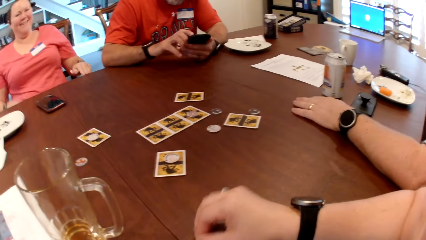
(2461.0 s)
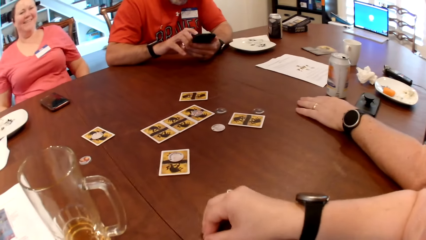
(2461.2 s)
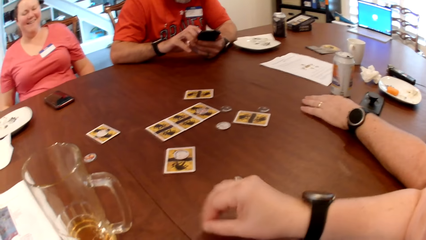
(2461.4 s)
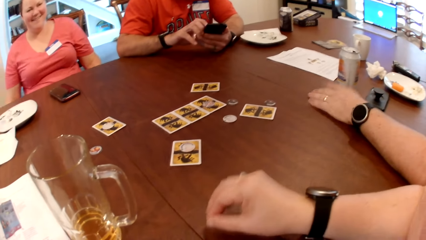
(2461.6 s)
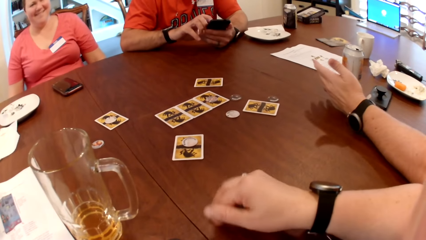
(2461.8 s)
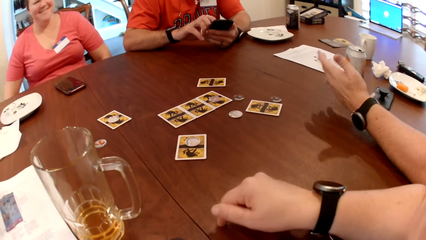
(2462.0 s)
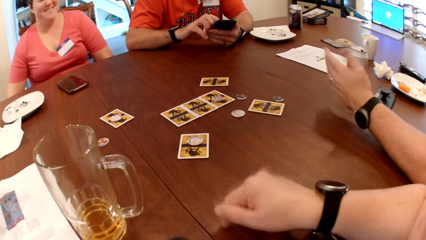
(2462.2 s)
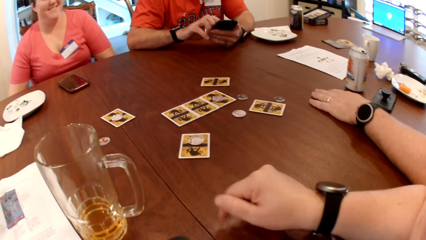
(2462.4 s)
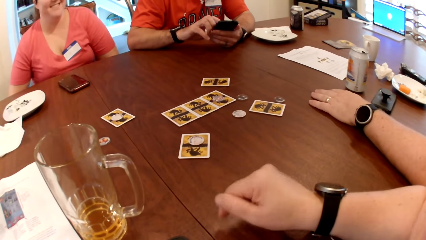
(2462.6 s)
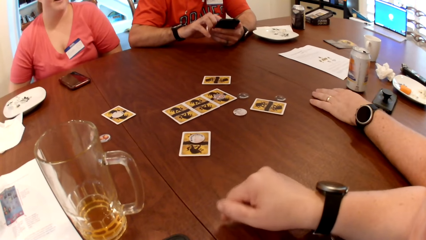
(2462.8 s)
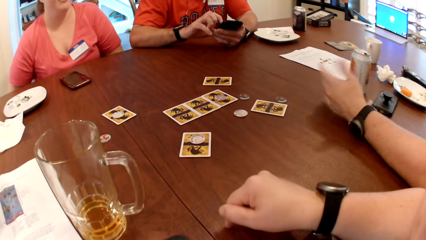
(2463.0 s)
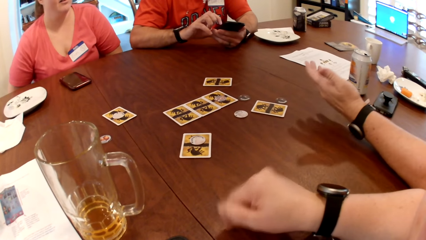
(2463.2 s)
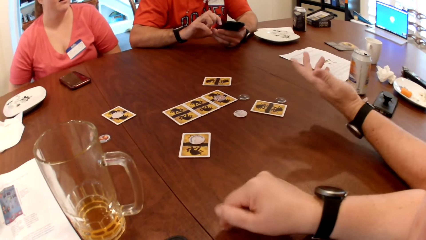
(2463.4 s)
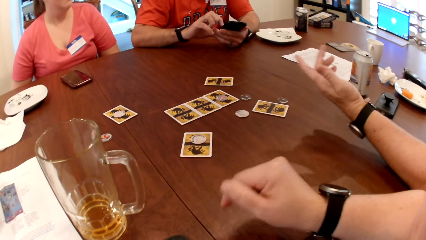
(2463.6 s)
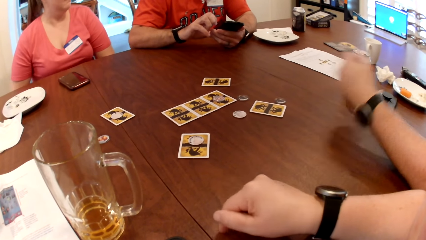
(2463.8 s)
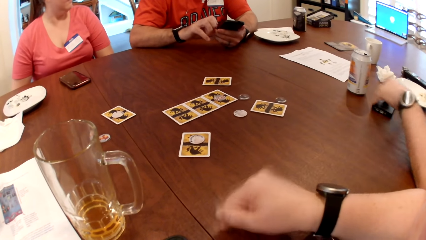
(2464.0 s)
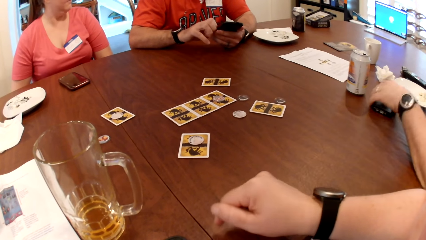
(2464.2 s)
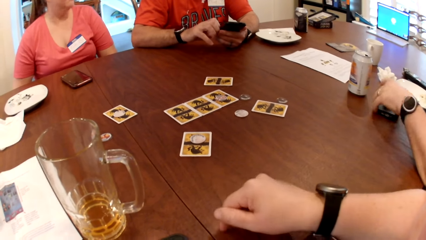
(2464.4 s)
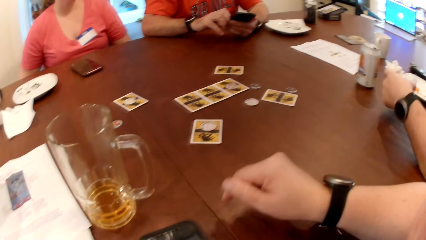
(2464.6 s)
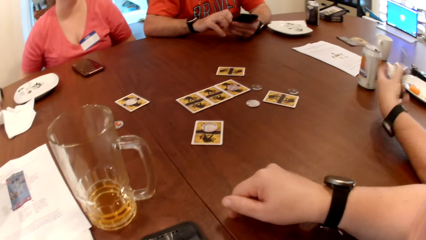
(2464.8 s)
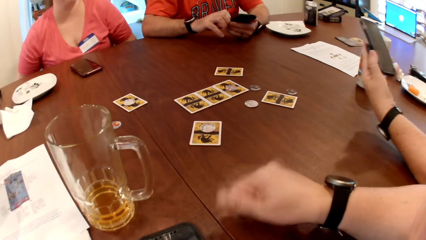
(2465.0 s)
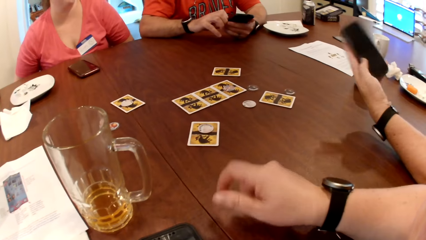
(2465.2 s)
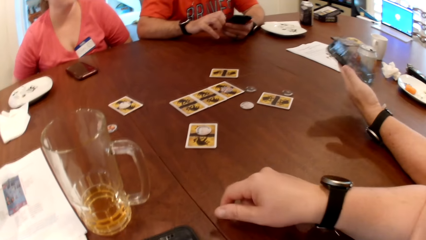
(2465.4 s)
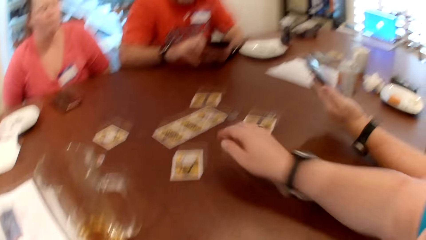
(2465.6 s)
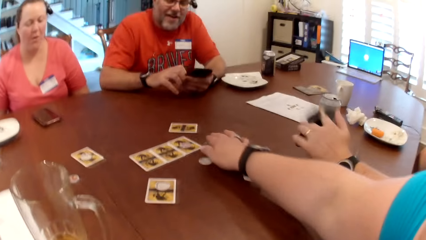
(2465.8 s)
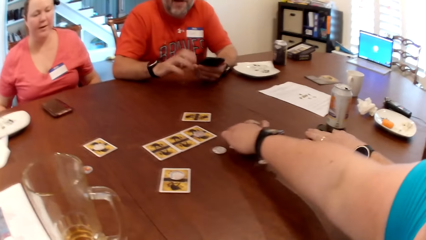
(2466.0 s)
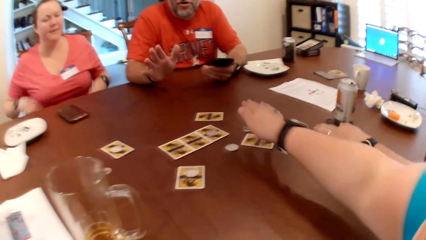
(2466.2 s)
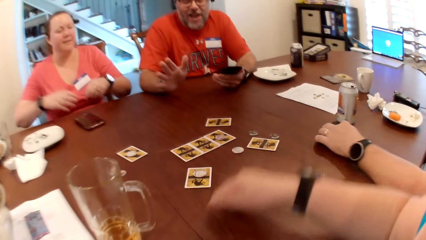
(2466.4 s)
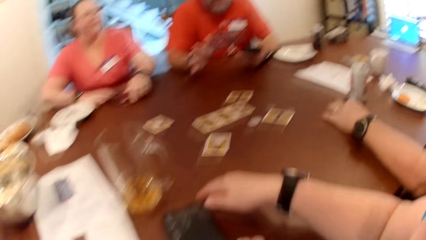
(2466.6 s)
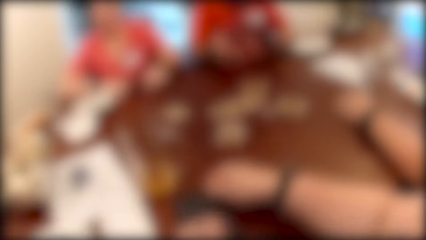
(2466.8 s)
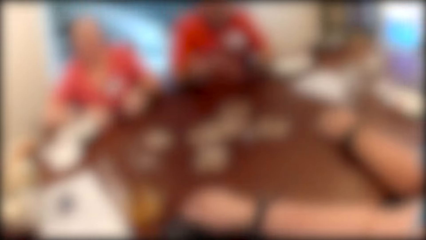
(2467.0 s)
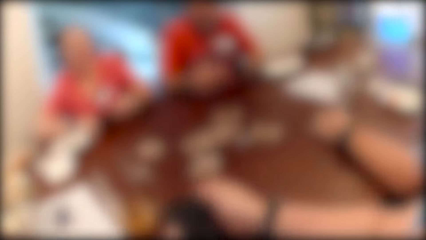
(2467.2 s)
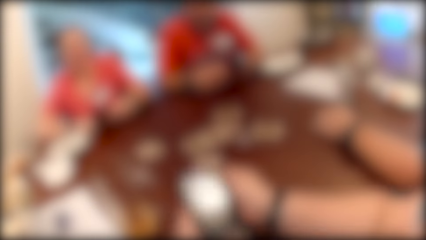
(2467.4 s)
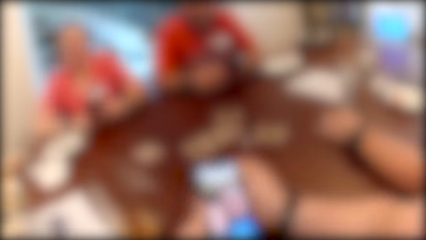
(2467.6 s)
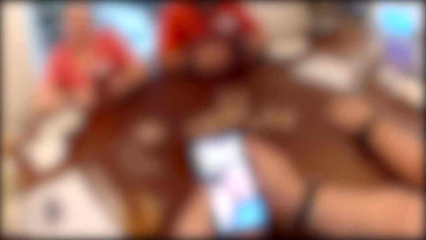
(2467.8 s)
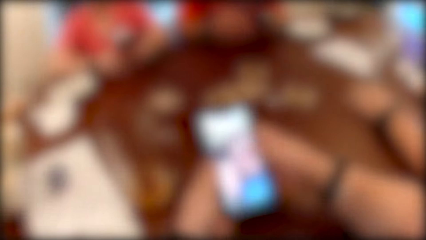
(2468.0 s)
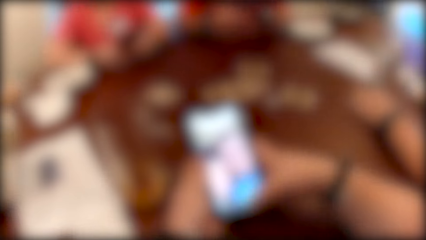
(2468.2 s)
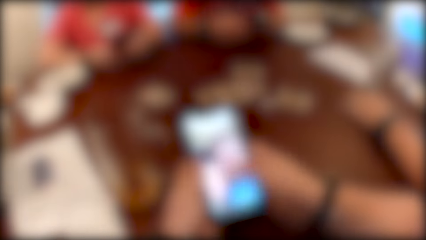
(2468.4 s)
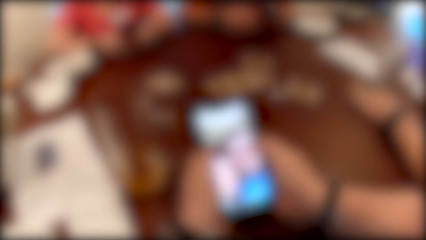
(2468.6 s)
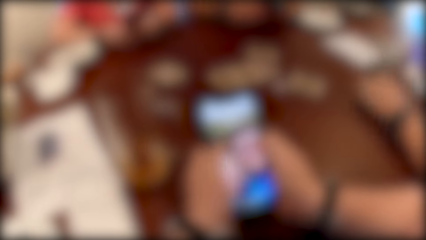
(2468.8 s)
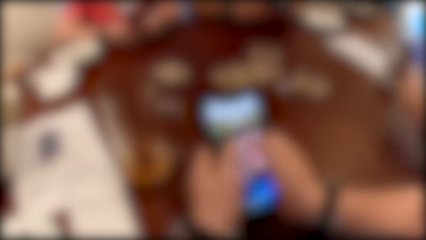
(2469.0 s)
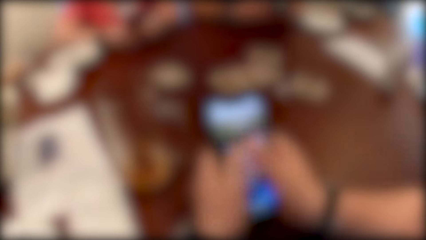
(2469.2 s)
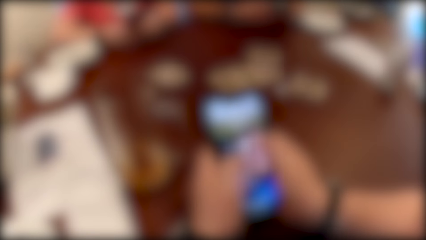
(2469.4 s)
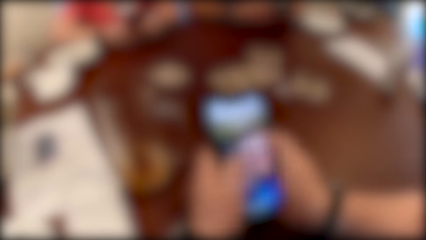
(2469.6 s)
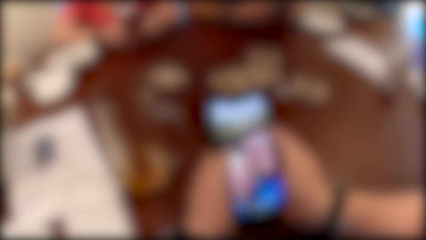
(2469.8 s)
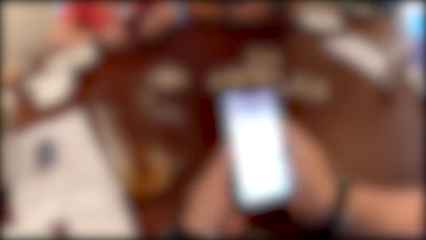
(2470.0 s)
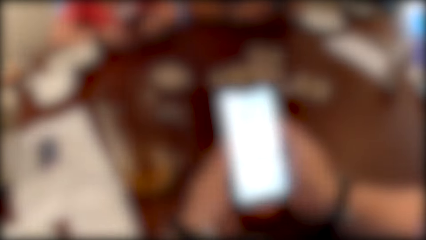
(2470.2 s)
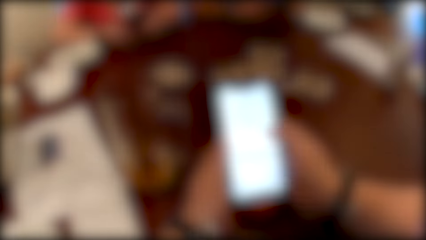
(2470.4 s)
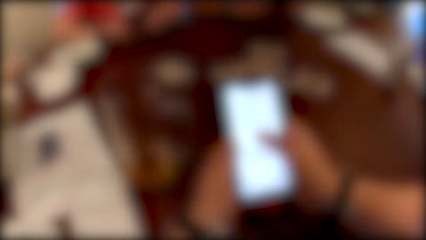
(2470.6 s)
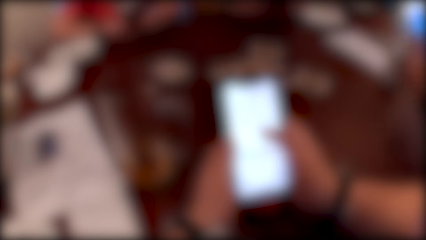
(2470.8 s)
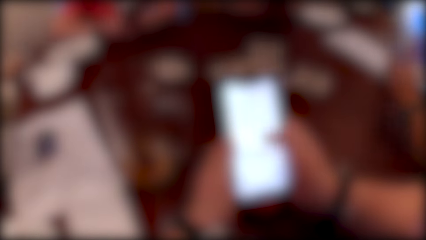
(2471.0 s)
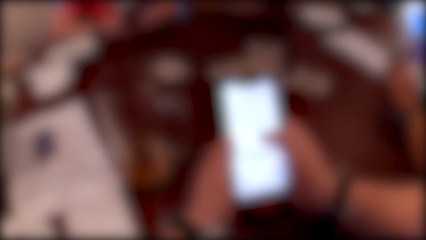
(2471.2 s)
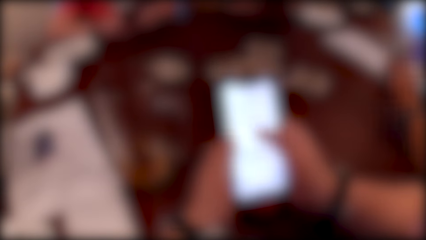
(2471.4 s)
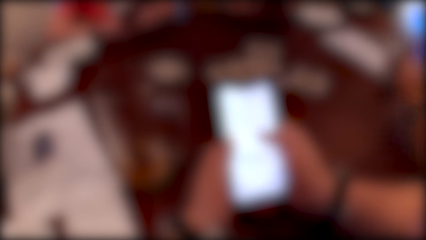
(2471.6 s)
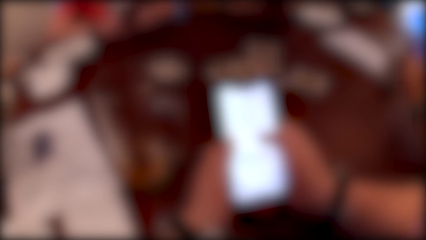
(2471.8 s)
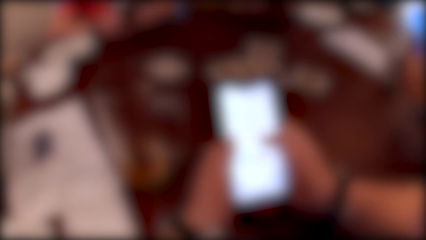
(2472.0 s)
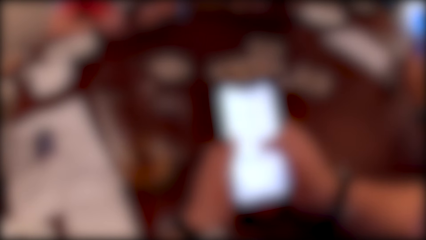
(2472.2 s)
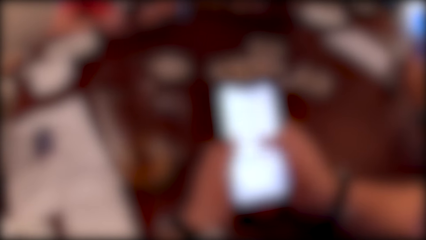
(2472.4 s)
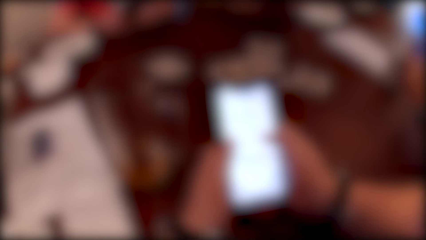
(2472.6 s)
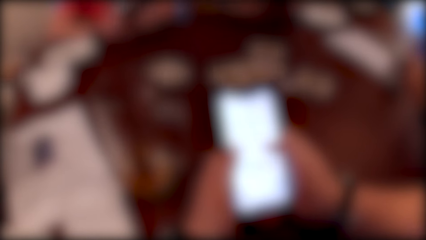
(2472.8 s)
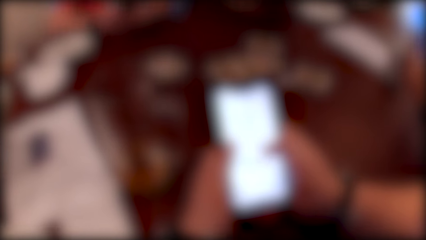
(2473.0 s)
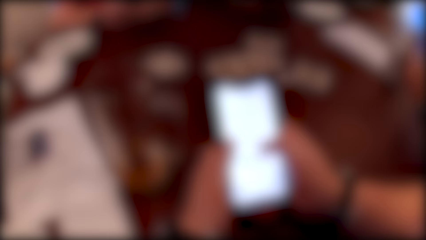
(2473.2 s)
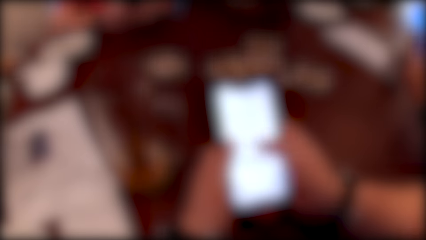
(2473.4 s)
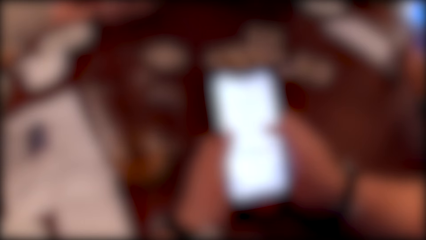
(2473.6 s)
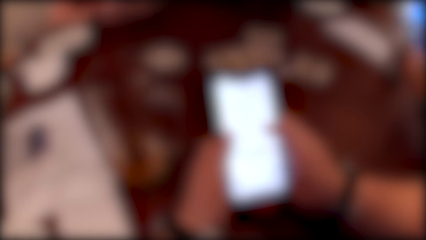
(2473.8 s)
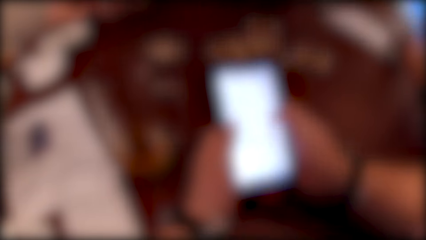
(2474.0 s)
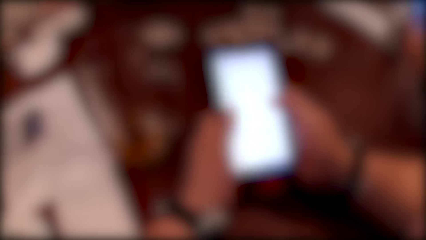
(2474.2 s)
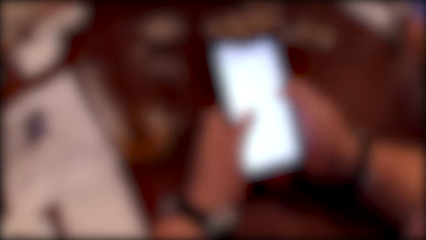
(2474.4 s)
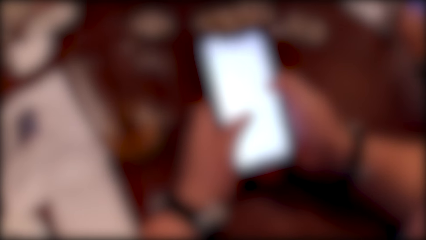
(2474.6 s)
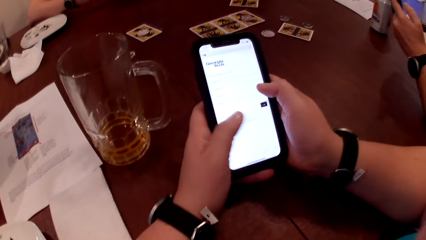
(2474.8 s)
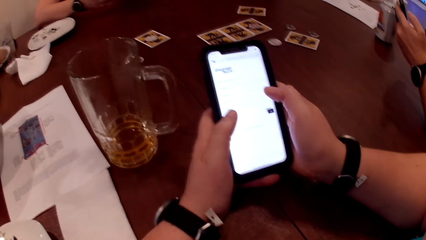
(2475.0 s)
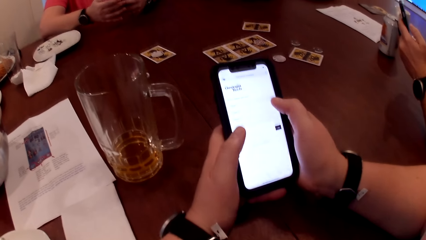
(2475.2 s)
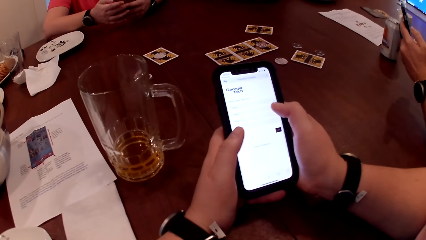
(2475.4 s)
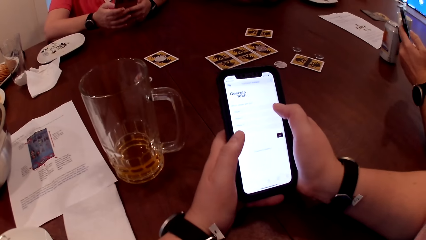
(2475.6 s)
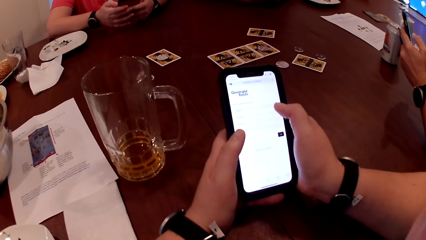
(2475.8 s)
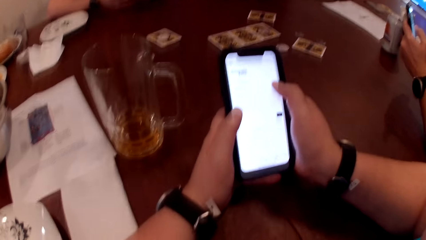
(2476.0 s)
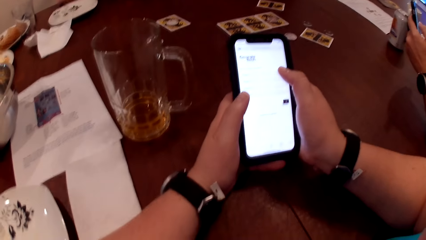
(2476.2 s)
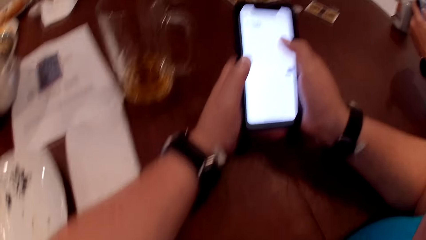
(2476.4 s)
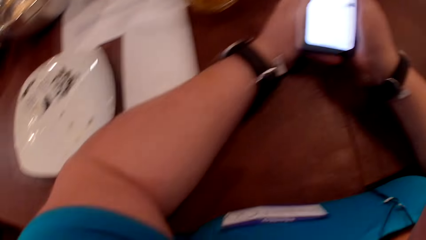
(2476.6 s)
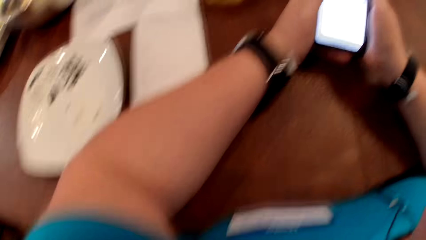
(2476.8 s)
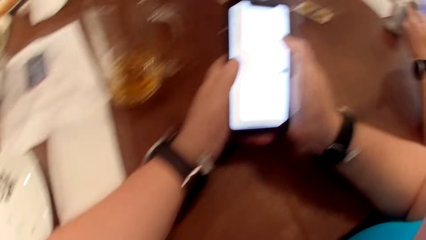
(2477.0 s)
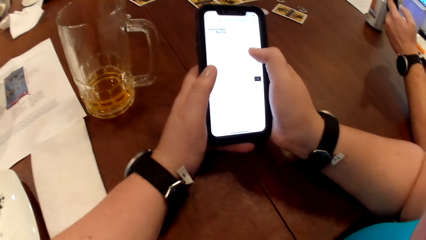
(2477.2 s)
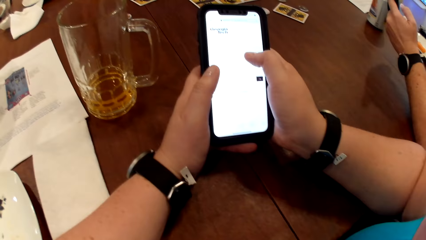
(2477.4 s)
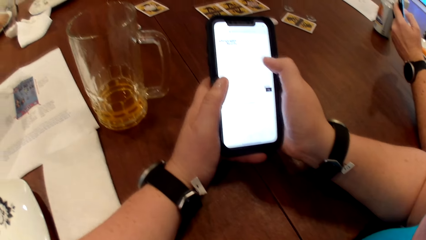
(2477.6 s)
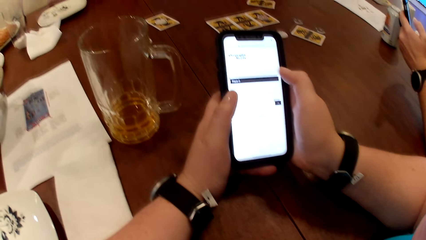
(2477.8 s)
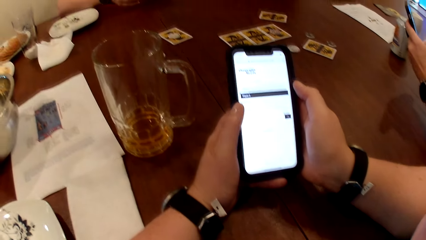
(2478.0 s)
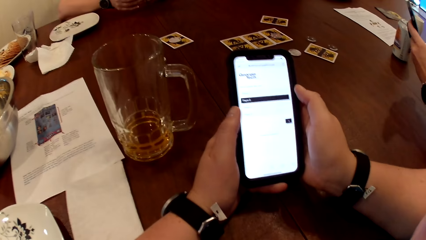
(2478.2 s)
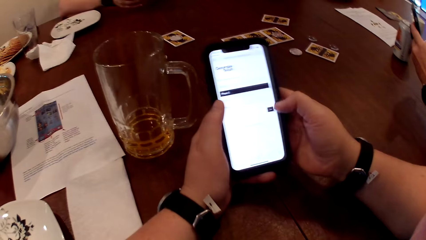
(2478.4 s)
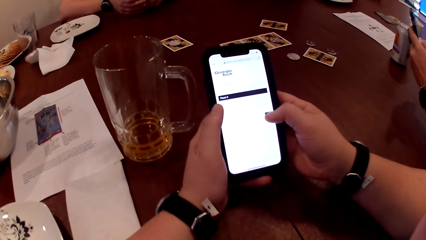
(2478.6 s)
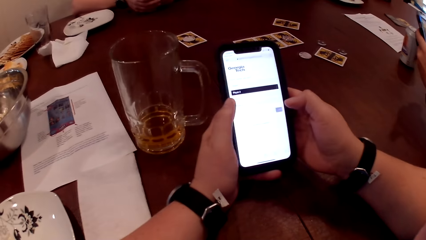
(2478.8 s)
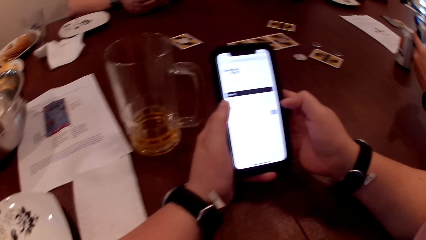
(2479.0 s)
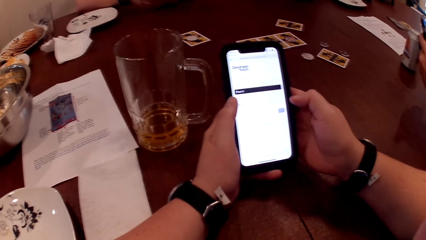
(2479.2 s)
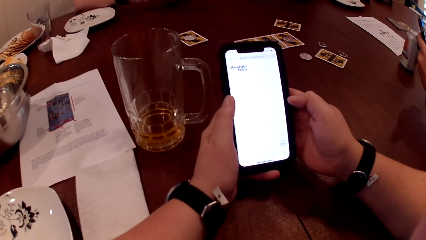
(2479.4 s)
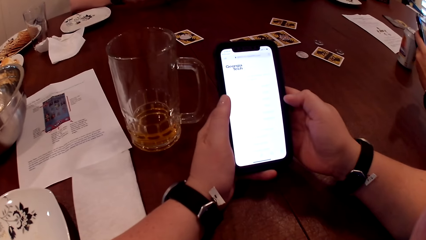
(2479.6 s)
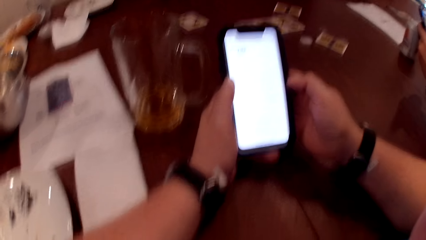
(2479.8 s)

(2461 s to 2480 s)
A man picks a phone from the table with his left hand and drops the phone on the table with his left hand. The camera wearer moves some cards on the table with her right hand. A woman picks a phone from the table with both hands. The camera wearer picks a phone from the table with both hands. She operates the phone with both hands. The woman operates the phone with both hands. The man picks the phone from the table with his left hand and operates the phone with both hands.
